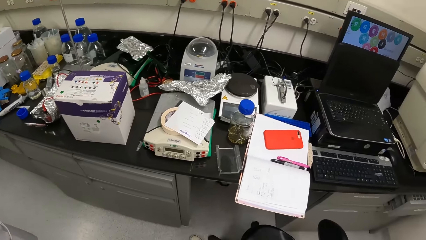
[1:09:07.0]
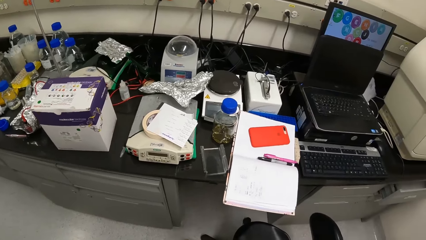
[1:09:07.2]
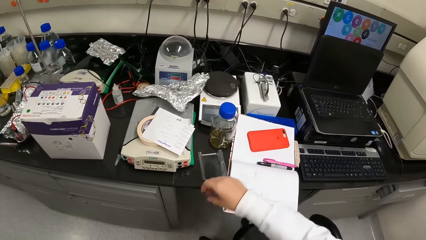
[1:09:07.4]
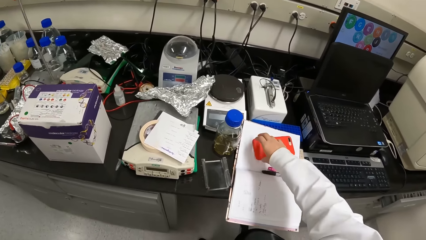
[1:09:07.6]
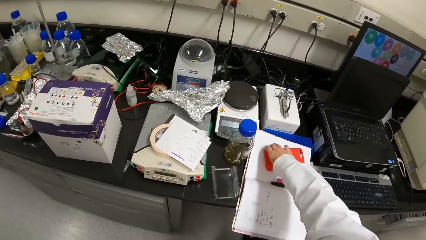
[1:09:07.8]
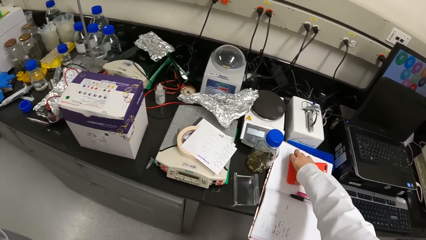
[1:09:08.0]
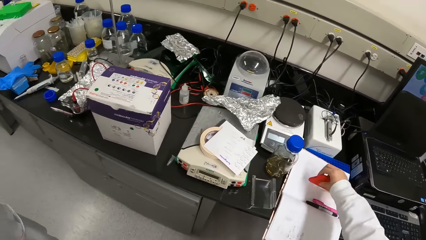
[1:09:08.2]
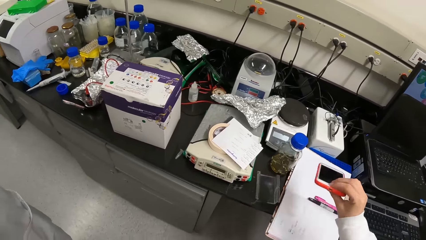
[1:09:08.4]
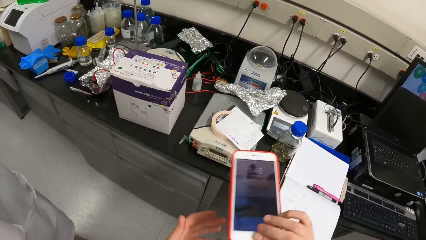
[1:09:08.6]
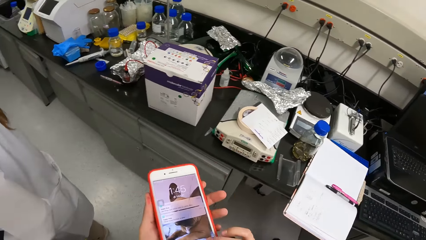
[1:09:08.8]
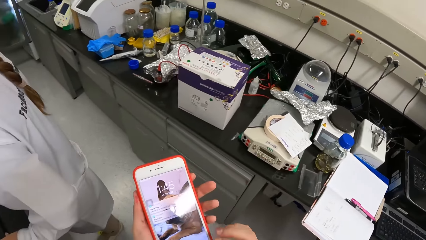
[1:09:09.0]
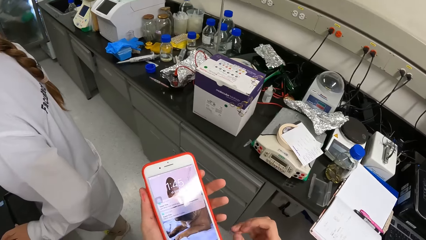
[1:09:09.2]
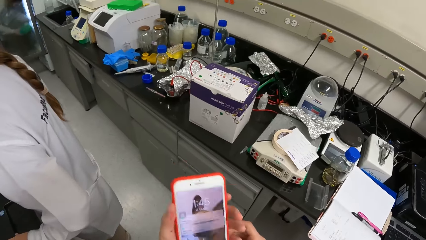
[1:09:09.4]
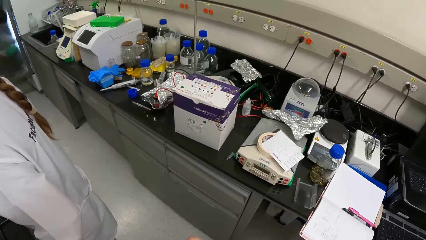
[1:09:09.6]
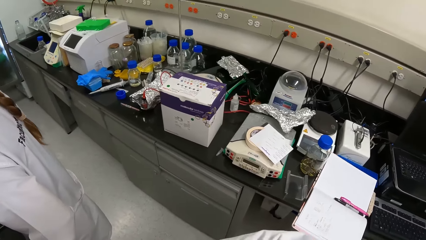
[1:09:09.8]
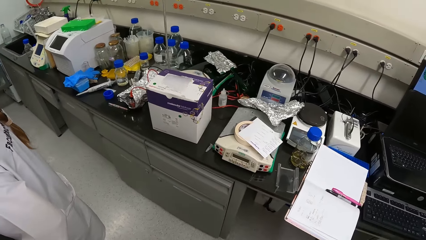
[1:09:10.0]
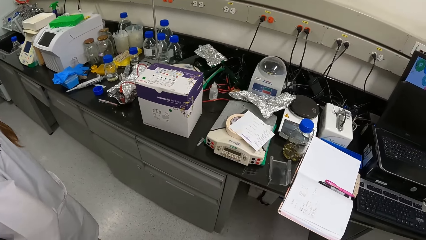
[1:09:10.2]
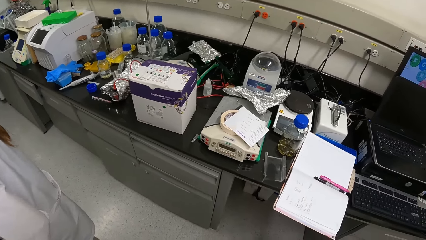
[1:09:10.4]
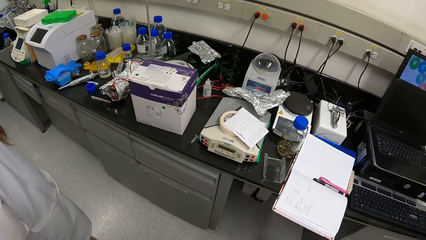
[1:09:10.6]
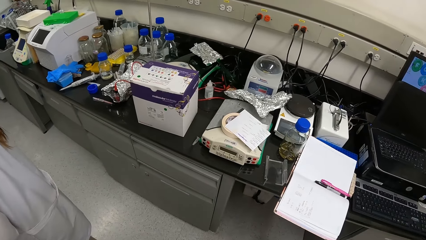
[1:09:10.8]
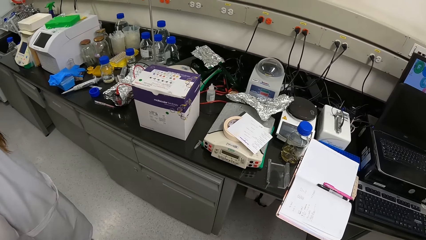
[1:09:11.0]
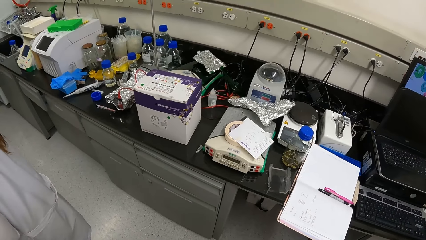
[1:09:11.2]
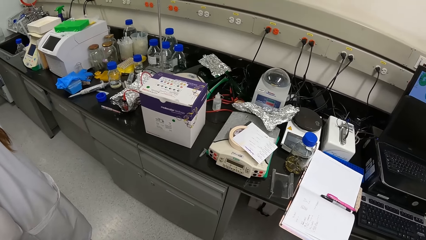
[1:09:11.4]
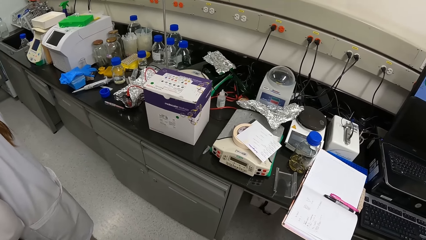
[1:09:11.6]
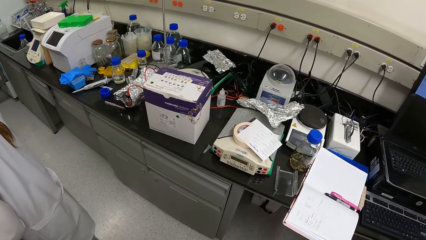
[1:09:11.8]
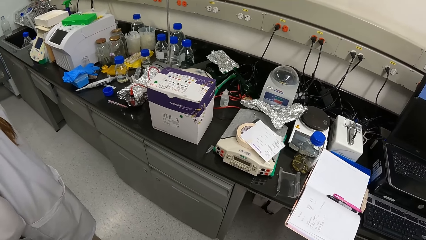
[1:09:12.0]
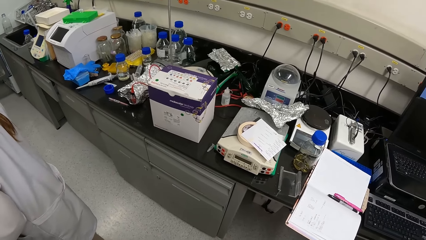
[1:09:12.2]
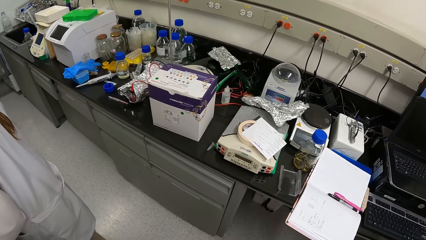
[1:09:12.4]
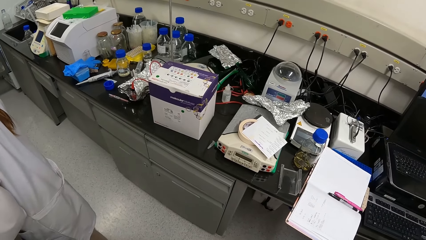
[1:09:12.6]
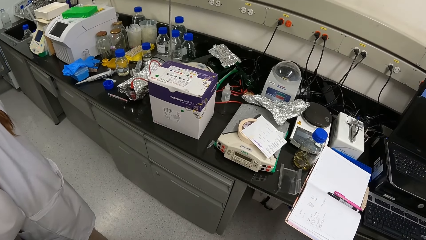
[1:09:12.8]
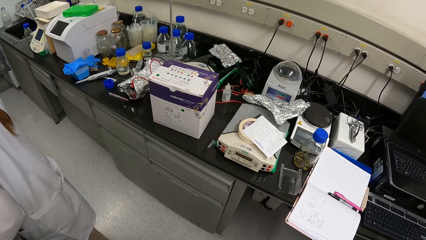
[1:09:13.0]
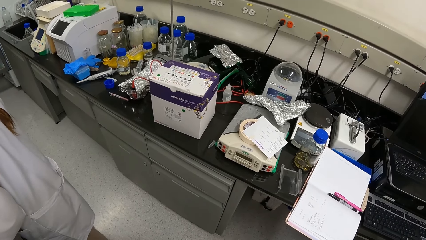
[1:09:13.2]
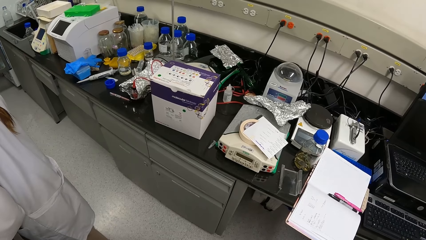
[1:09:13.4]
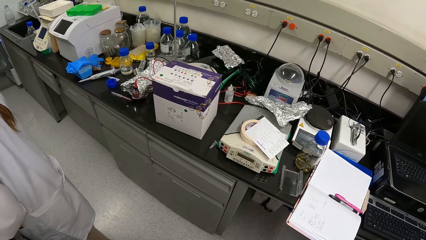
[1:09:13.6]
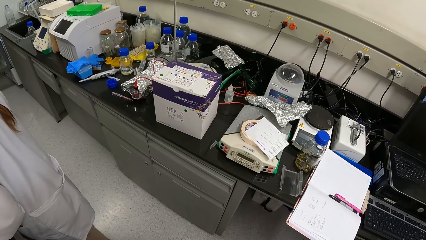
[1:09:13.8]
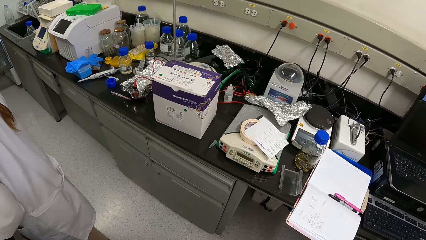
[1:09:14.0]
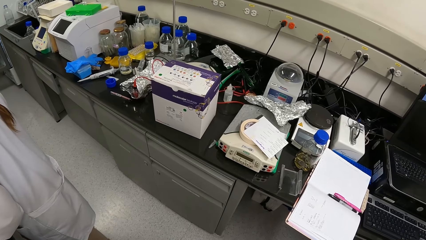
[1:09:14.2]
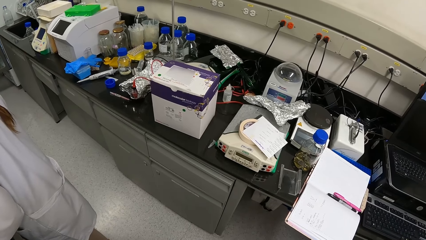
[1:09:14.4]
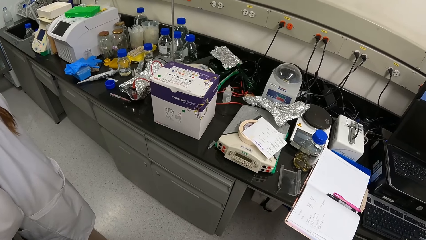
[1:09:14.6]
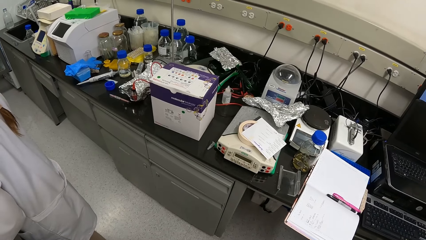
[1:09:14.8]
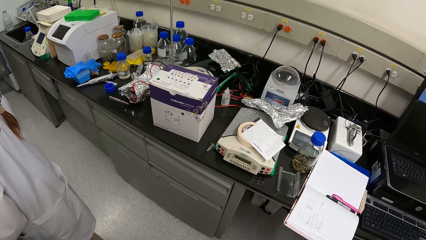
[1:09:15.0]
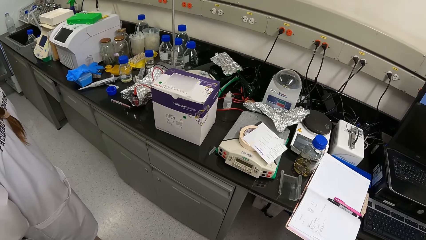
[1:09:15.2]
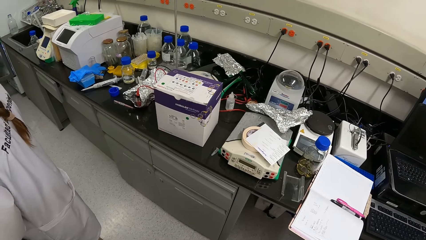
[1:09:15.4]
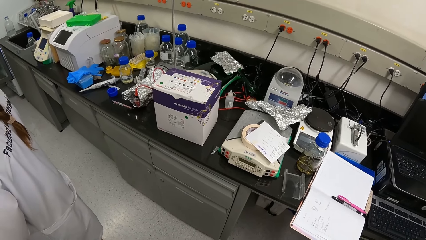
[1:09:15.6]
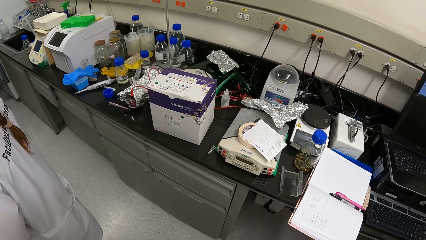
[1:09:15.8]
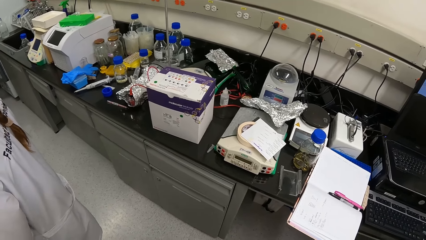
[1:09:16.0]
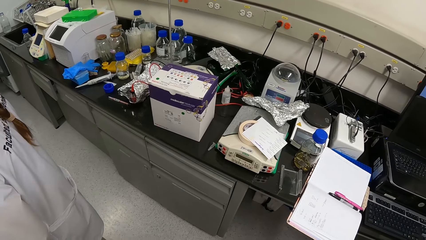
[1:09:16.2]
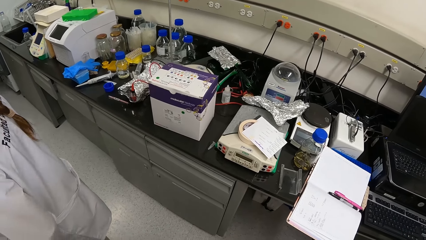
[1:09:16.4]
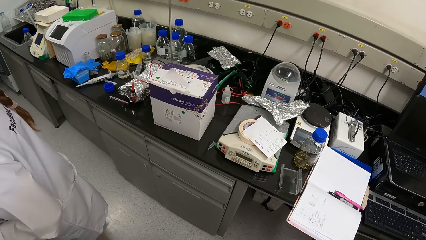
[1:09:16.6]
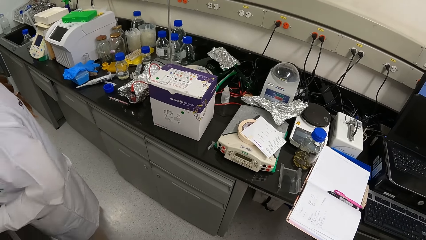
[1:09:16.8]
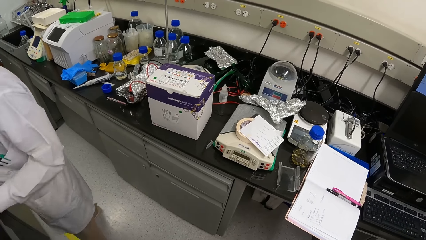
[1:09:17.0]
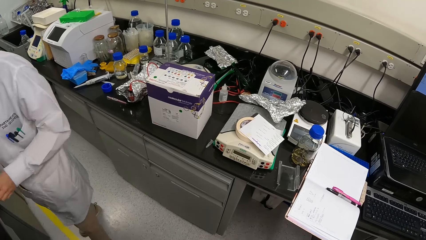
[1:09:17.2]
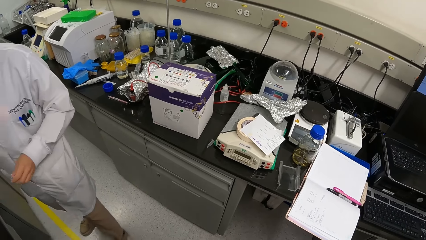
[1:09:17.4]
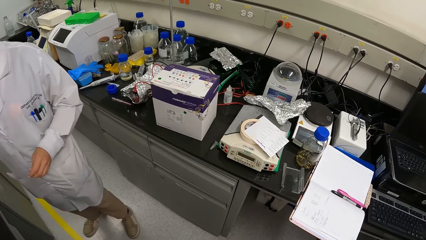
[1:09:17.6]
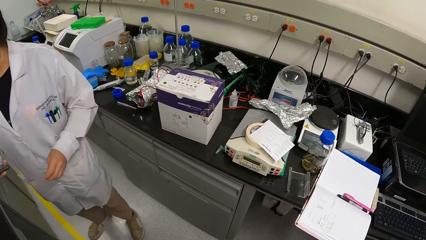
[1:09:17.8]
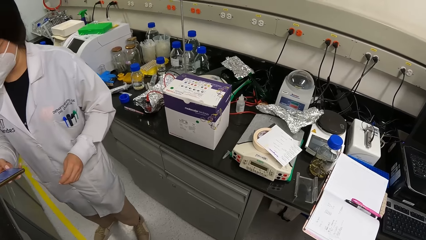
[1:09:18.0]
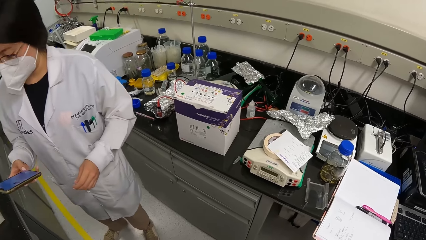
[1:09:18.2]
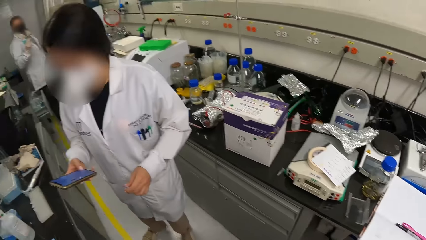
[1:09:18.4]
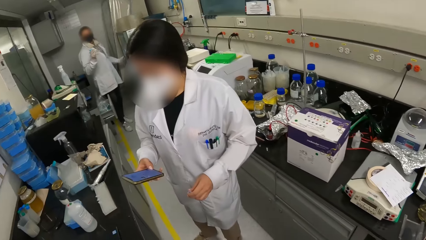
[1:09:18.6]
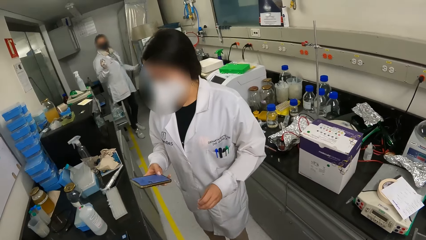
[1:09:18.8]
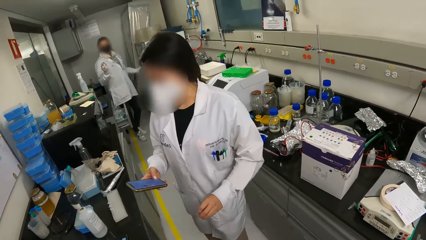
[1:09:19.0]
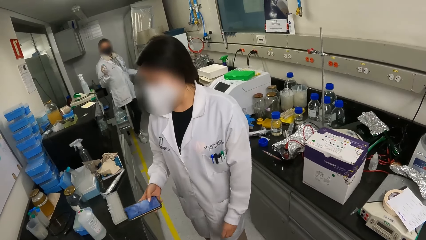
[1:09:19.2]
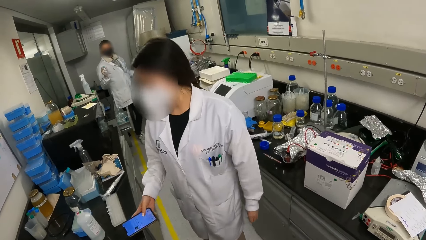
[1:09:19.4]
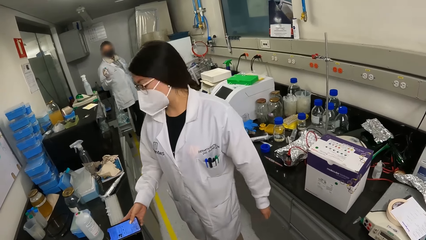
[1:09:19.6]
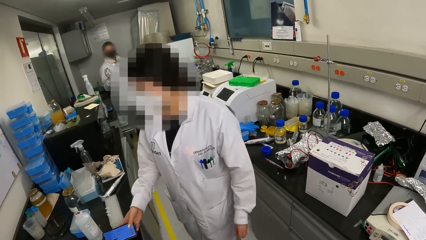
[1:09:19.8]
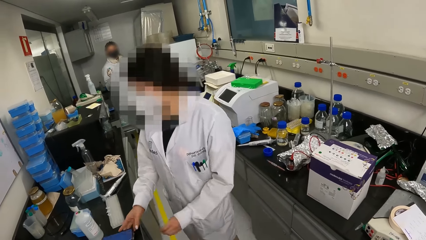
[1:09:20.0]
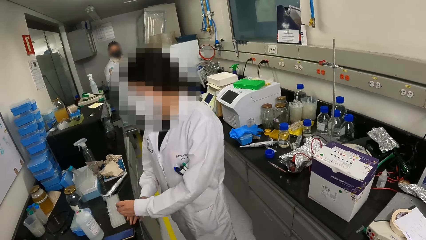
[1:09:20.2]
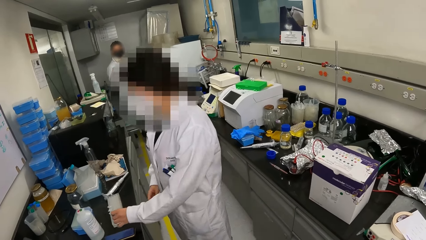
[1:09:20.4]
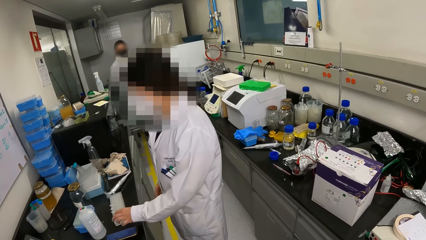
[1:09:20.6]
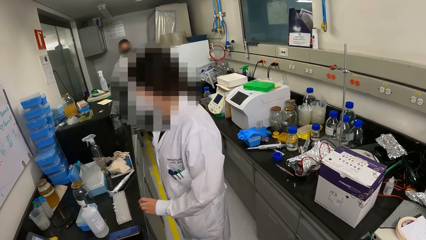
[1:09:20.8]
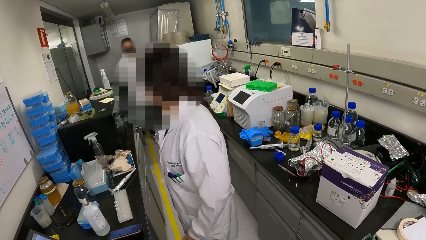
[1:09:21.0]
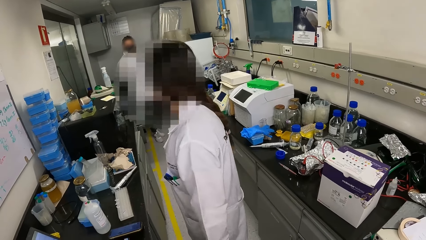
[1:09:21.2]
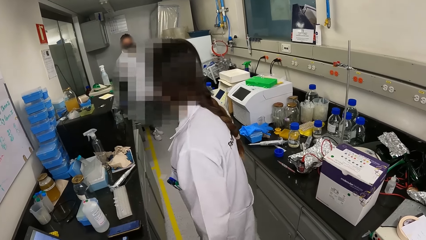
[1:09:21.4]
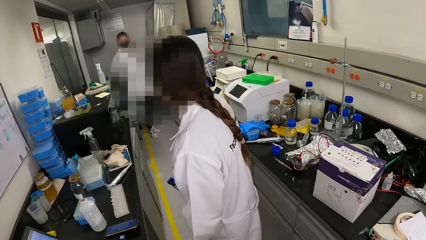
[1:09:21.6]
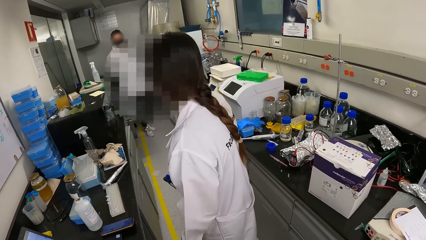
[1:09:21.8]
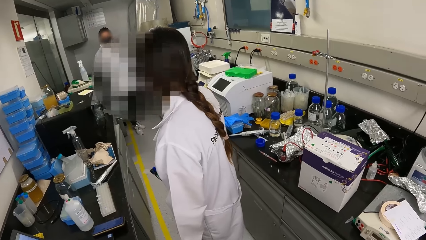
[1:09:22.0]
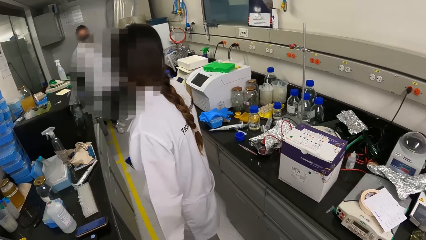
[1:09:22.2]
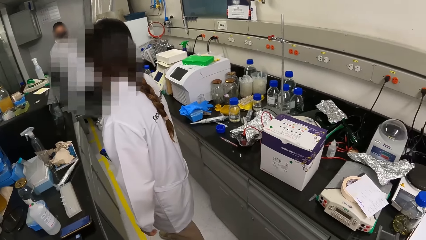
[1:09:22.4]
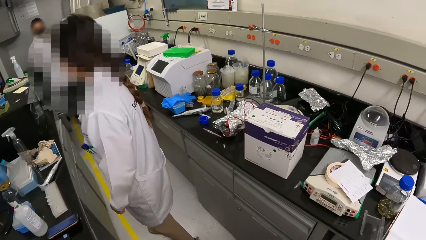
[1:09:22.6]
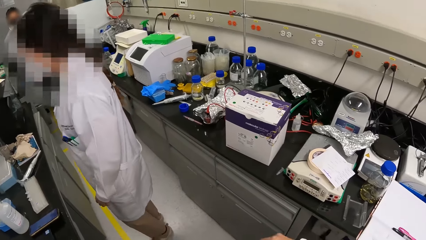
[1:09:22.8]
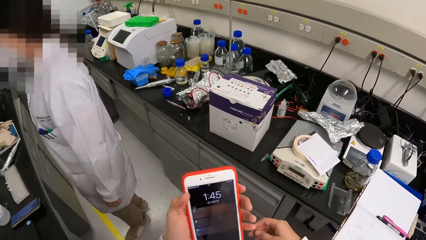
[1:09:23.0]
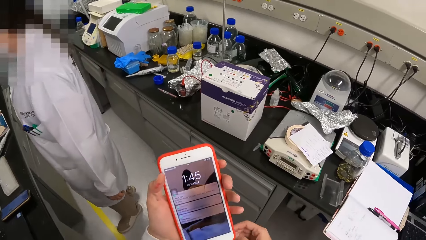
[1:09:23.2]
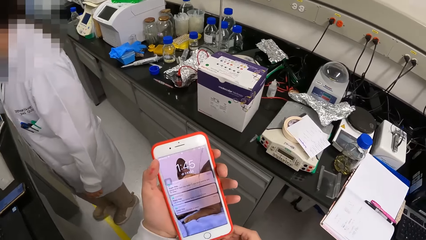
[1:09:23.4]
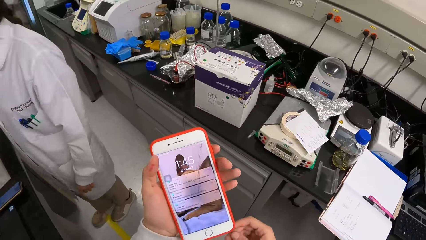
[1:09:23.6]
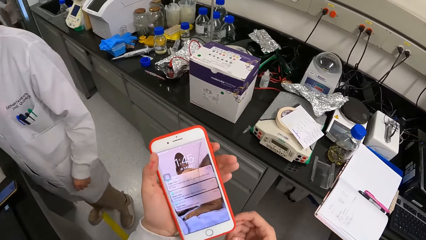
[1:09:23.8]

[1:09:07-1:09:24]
The camera wearer picks up a phone. They lift the phone, look at the phone, hold the phone, move the phone and look around. A lady moves back. The lady operates the phone. The lady places the phone on the table. The camera wearer looks around. The lady drops something. The camera wearer stares at the phone. They lift the phone.
